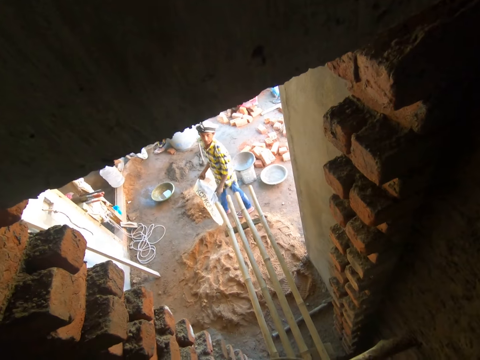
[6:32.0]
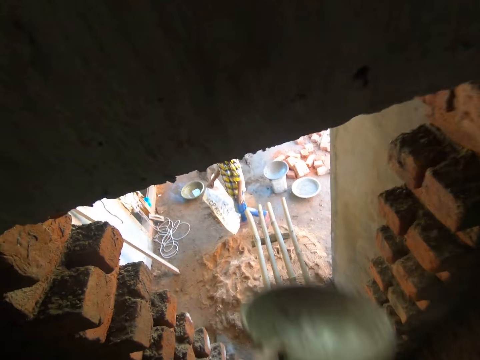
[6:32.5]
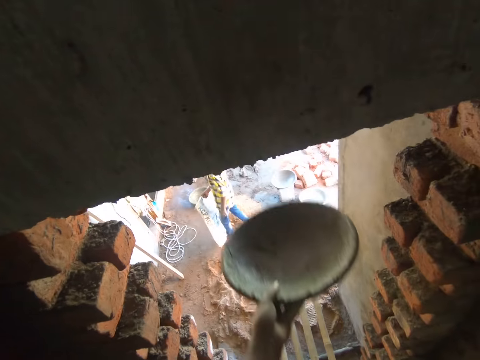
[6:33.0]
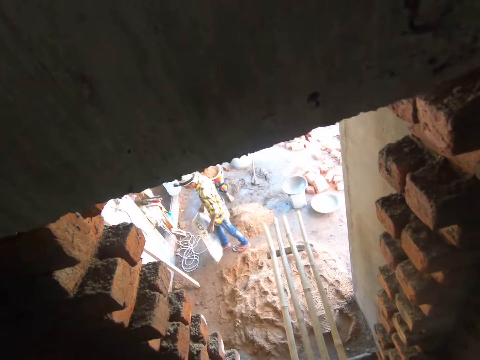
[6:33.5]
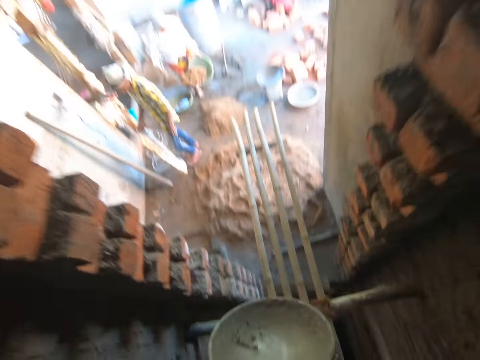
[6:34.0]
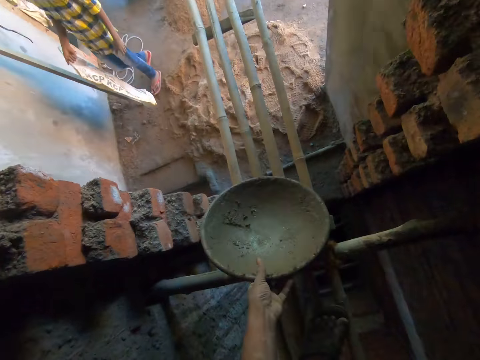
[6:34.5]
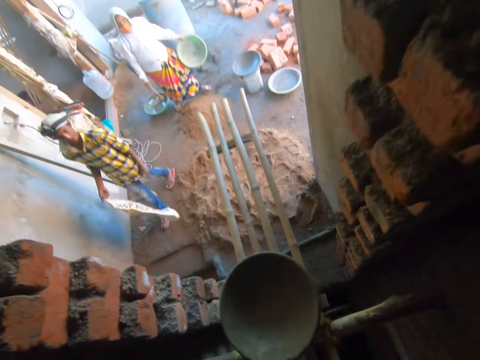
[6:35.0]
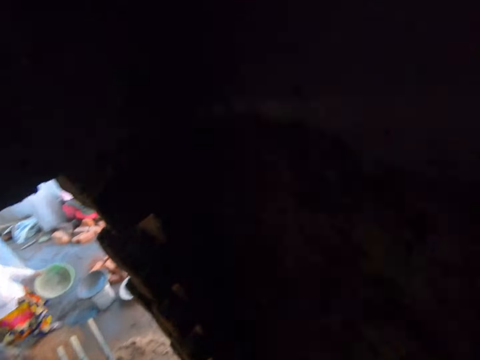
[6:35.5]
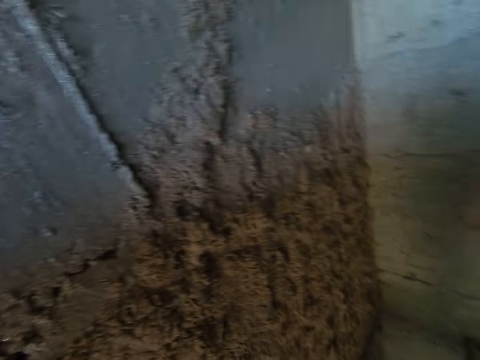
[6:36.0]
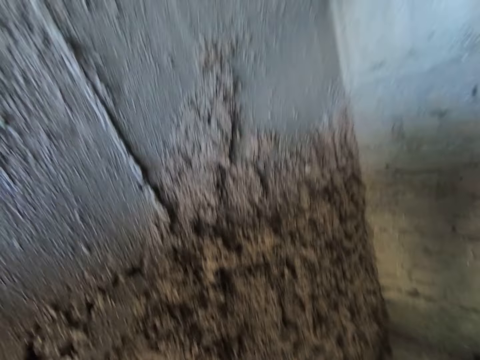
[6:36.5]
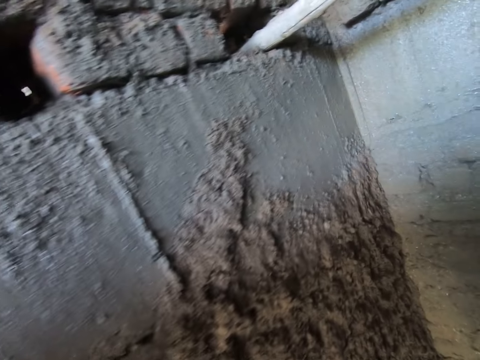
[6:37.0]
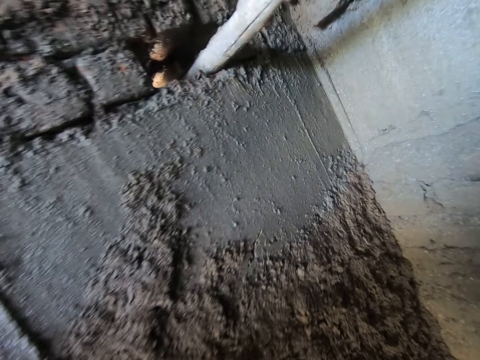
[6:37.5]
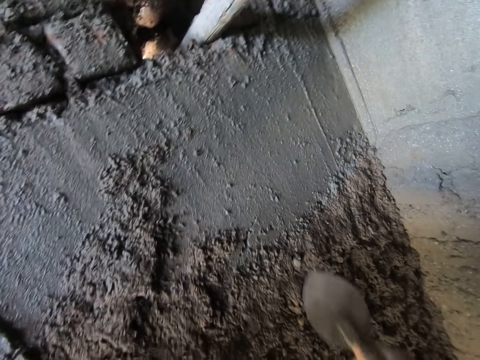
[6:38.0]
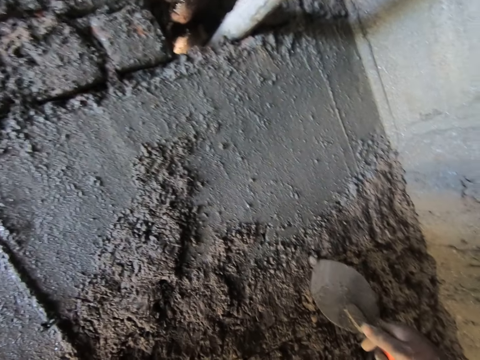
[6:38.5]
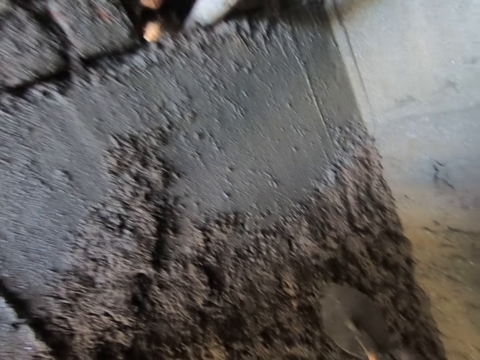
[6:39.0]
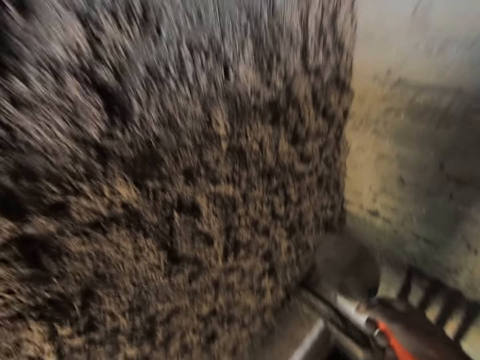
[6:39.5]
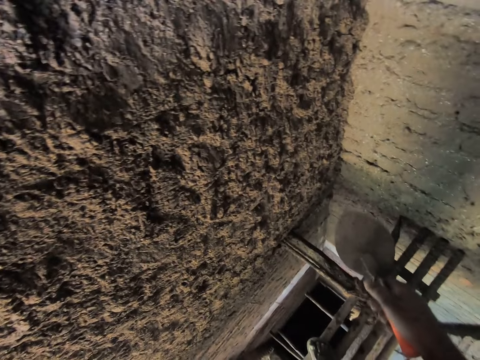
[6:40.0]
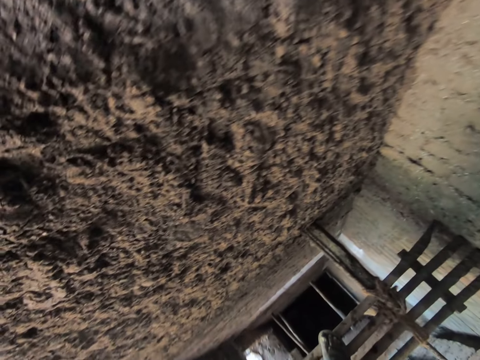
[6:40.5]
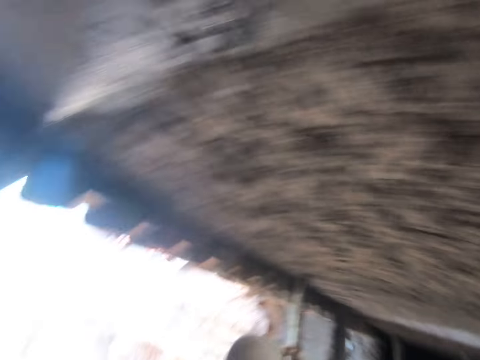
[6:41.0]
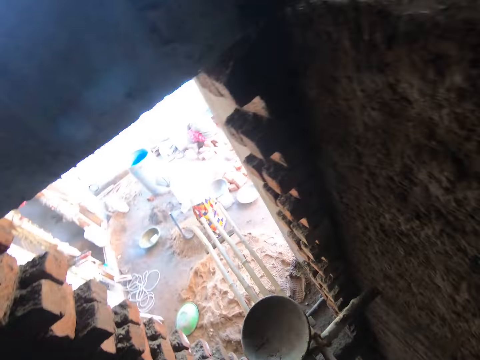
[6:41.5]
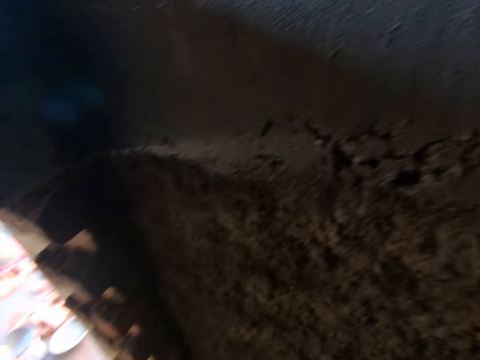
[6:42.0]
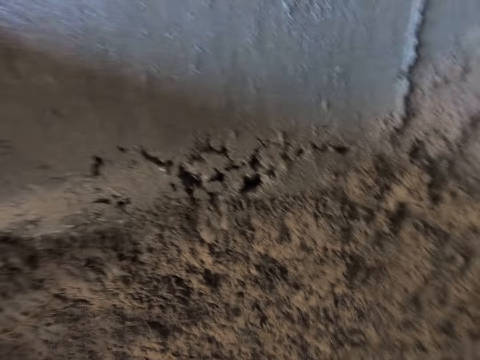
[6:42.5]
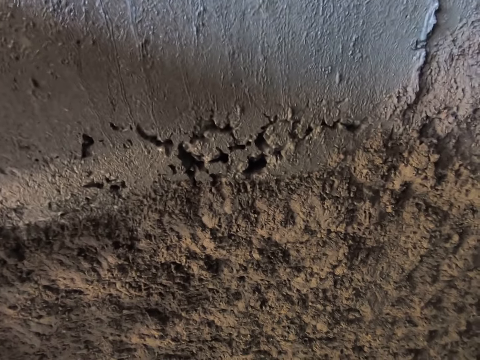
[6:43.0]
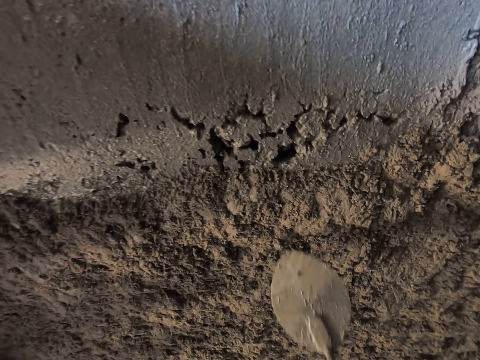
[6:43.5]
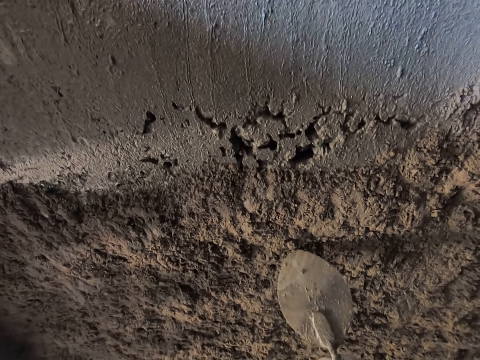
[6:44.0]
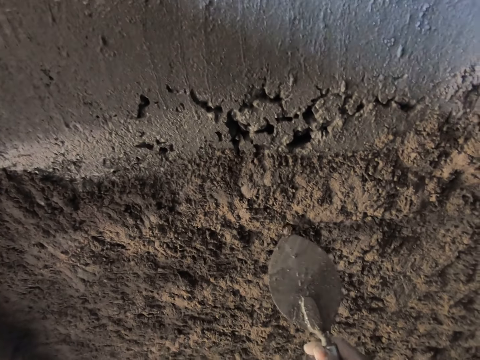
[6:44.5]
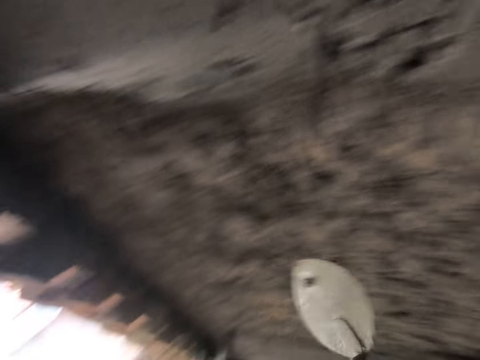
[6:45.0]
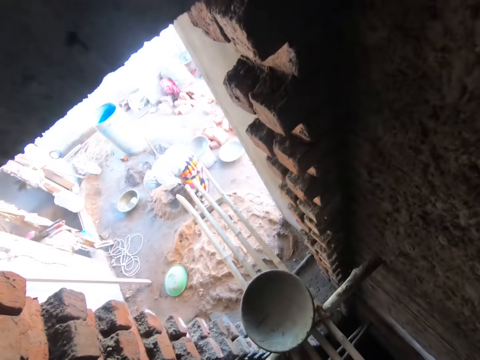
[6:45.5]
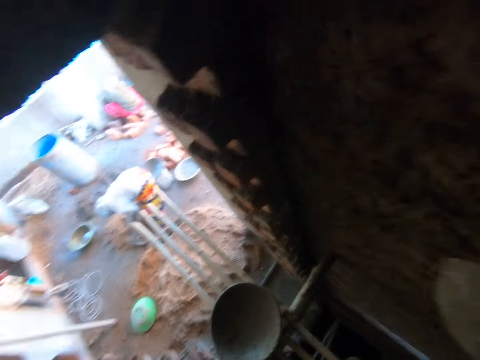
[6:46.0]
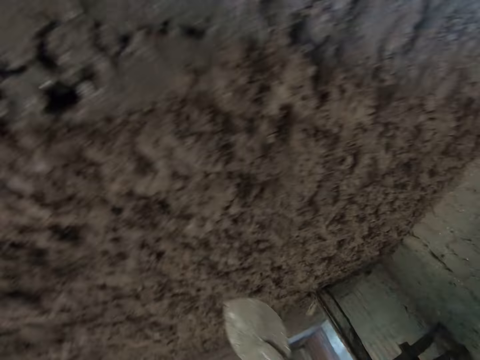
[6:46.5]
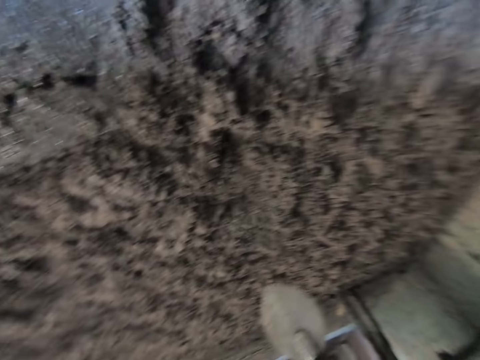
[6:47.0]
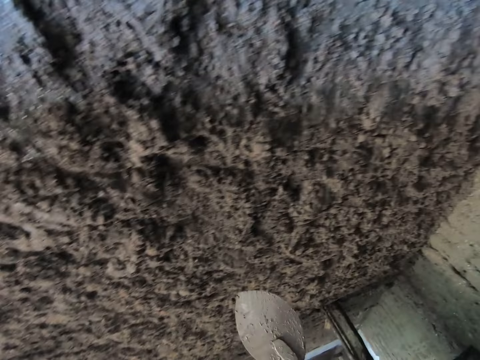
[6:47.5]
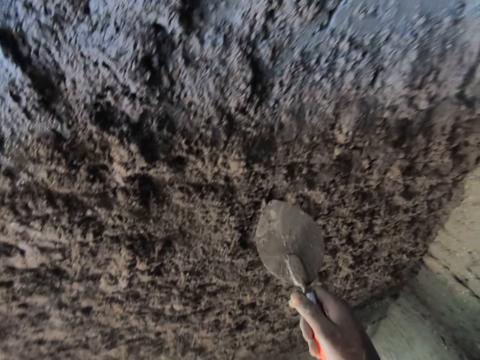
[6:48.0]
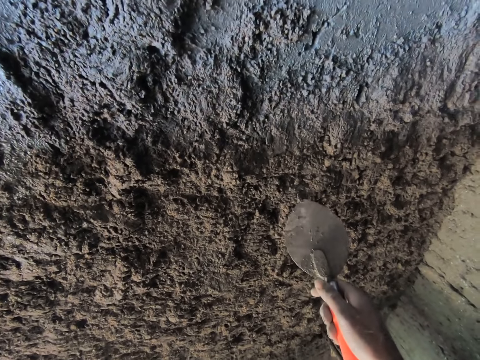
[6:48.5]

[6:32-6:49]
A man walks towards a wall with a sack in his right hand. The camera wearer drops the head pan on the ladder with his left hand. The woman holds a hoe with her right hand and a head pan with her left hand. The camera wearer turns to the wall. He inspects the plaster on the wall. He removes a stone from the mortar on the wall with the trowel in his right hand. He drops the stone from the trowel. He turns to the left. He inspects the plaster on the wall. He removes stones from the mortar on the wall with the trowel in his right hand. He throws the stone away. The woman mixes mortar on the floor with the hoe in her hands. The camera wearer inspects the plaster on the wall.

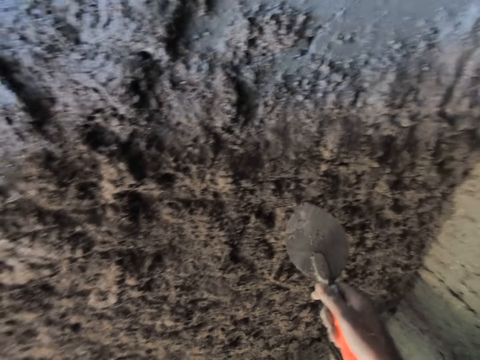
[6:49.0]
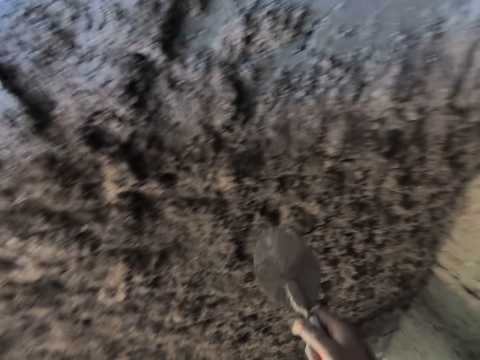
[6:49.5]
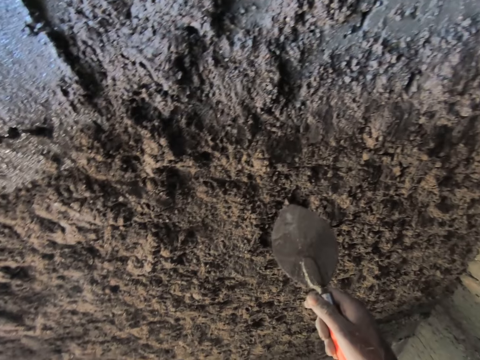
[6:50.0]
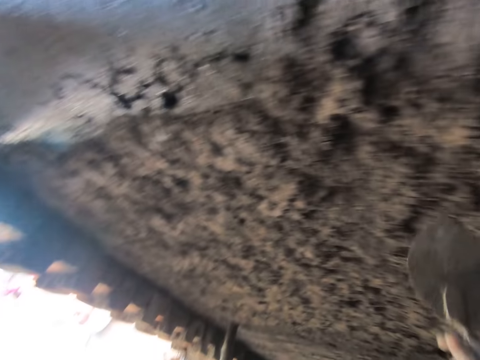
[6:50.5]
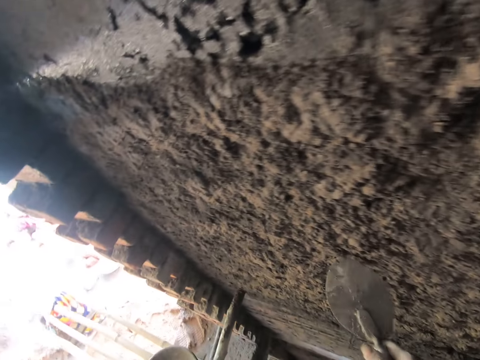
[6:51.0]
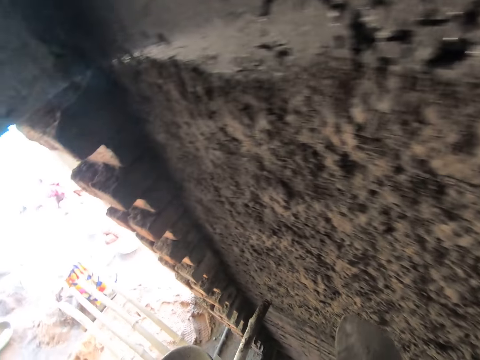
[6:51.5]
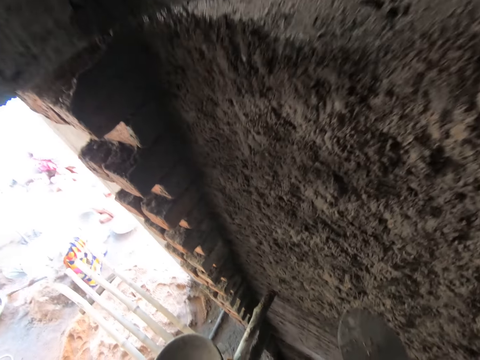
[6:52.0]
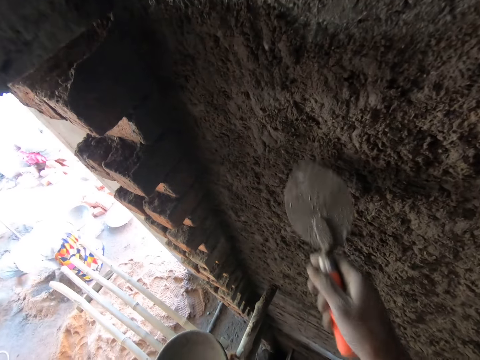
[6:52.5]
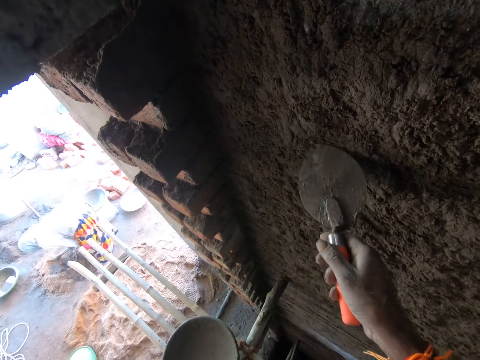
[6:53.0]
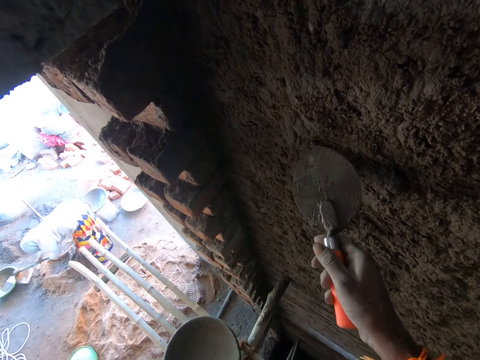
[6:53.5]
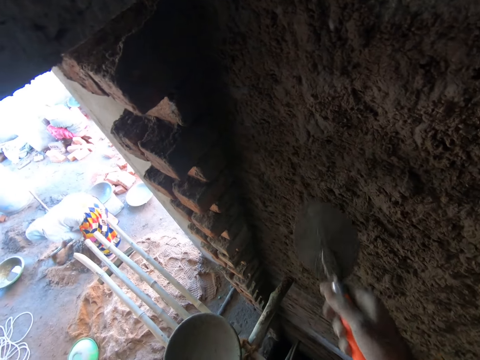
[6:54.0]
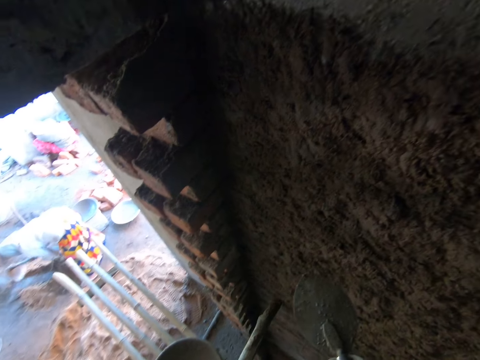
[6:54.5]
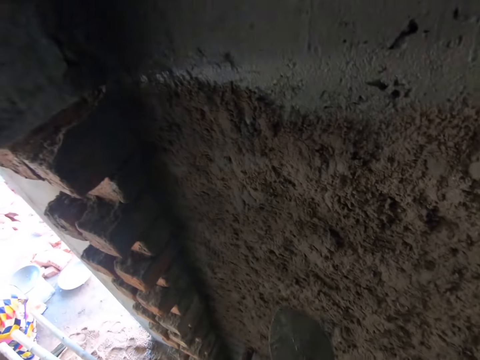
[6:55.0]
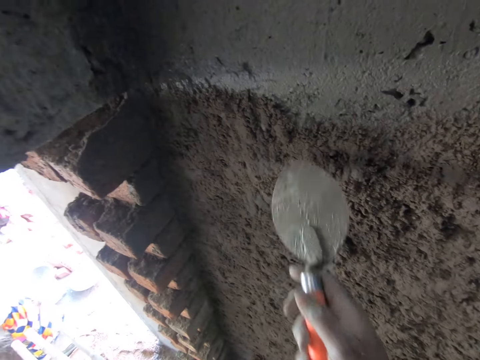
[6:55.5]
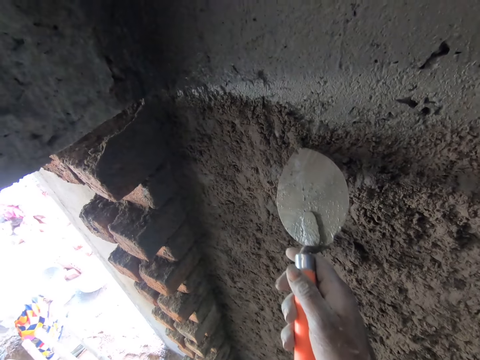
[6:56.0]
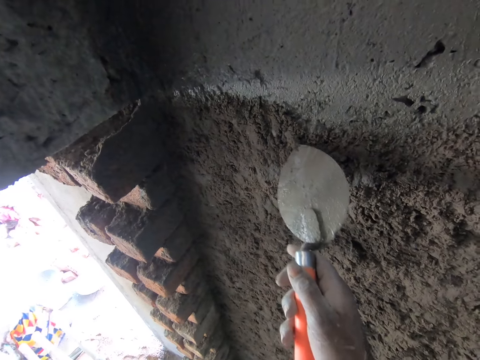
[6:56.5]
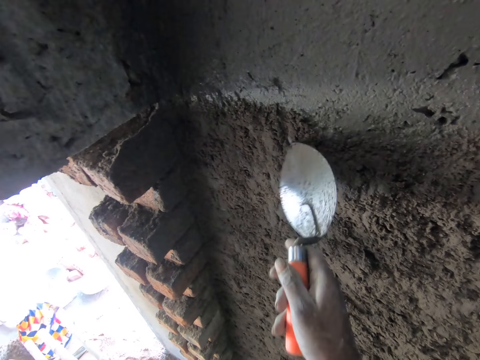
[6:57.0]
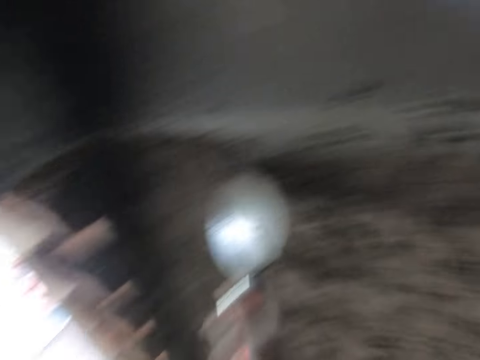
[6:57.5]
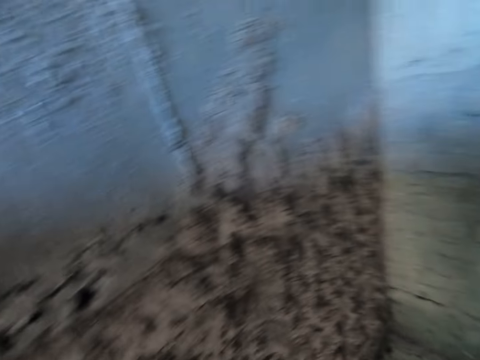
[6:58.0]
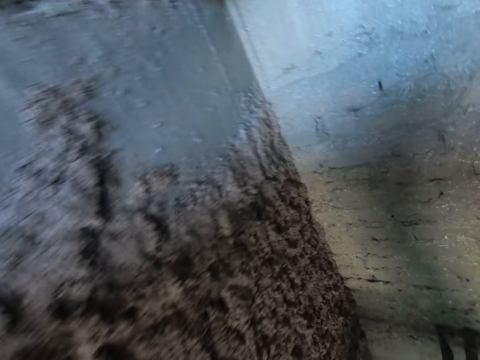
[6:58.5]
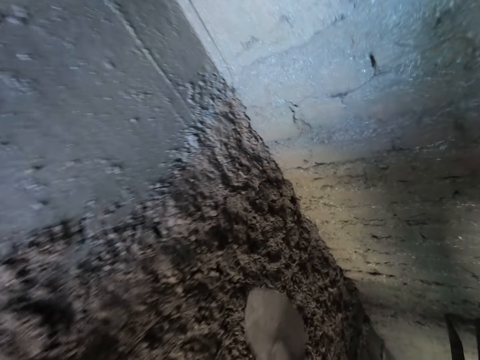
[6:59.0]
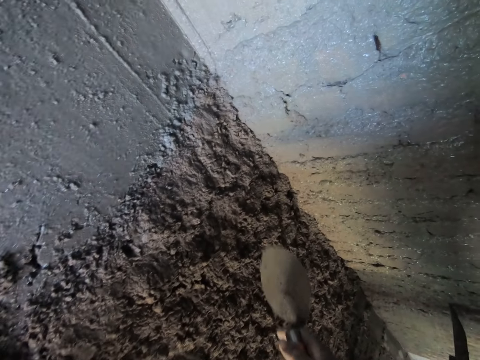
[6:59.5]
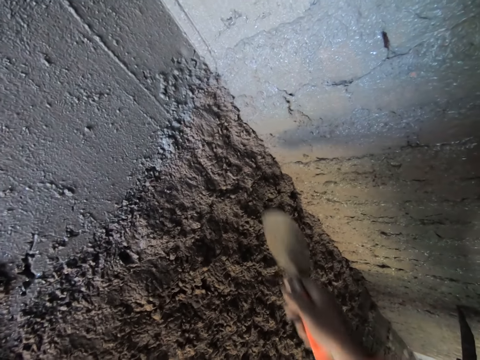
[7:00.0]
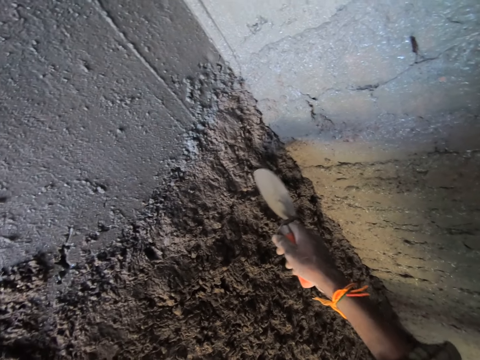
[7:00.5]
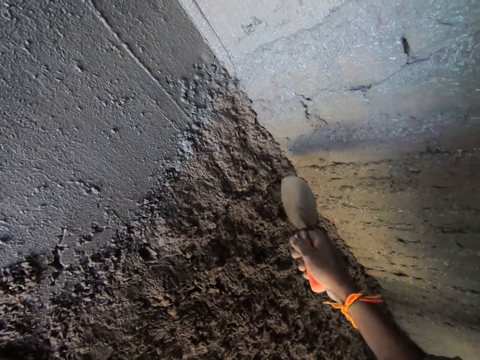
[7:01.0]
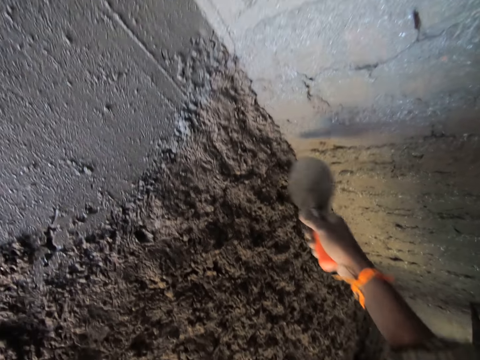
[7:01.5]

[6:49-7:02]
The camera wearer removes stones from the mortar on the wall with the trowel in his right hand. He inspects the plaster on a wall. He removes a stone from the wall. A woman puts the sand together with a hoe. The camera wearer looks around the wall. He inspects the plaster on the wall.
